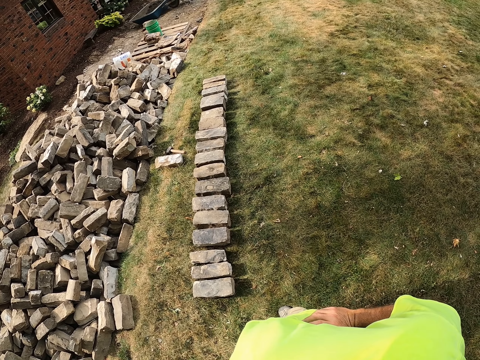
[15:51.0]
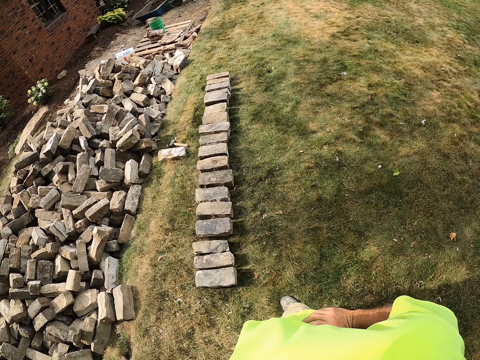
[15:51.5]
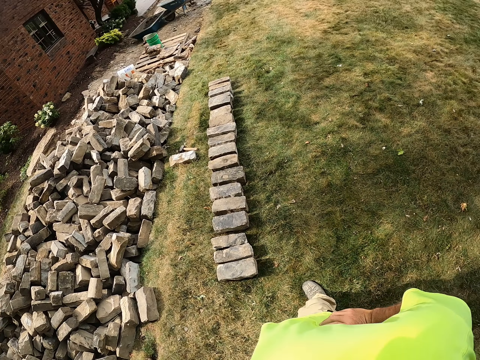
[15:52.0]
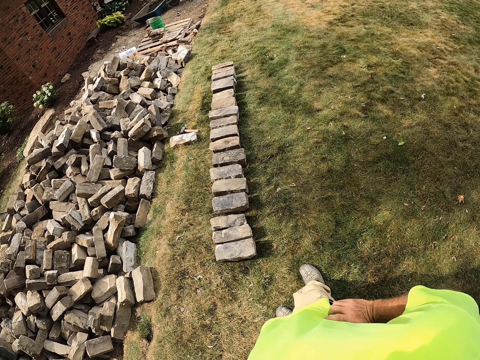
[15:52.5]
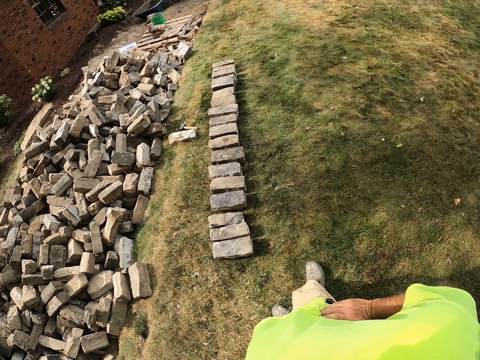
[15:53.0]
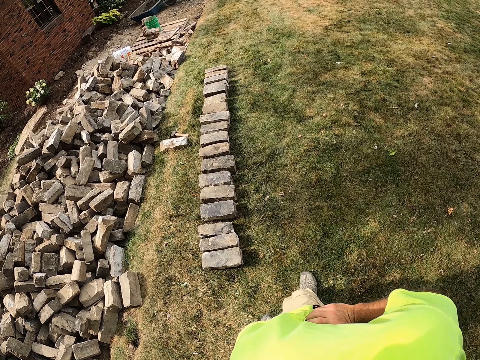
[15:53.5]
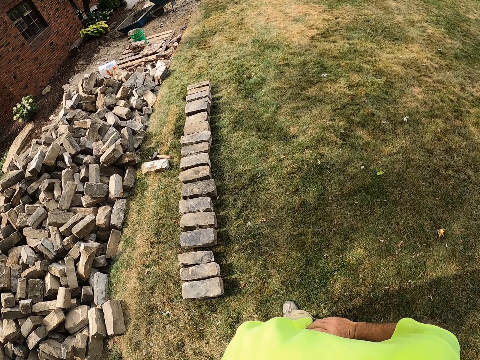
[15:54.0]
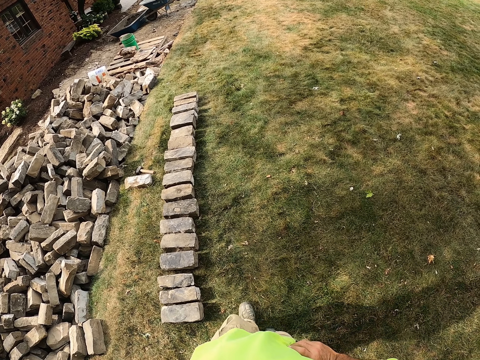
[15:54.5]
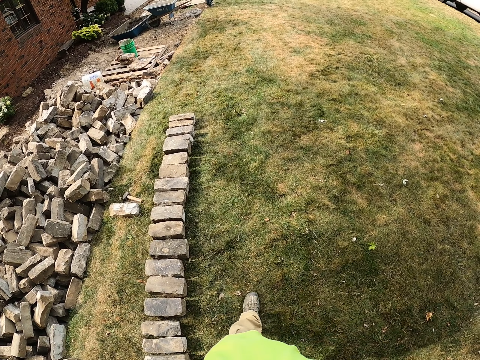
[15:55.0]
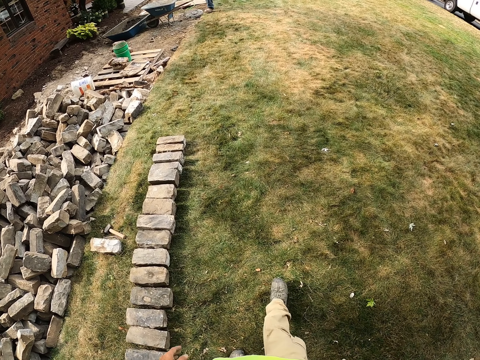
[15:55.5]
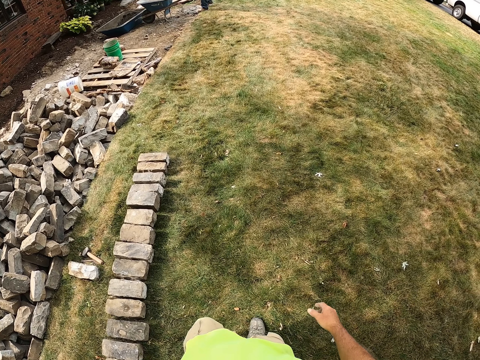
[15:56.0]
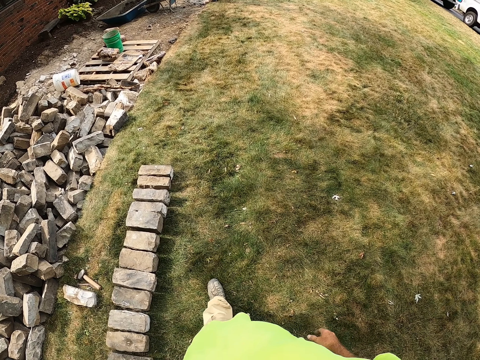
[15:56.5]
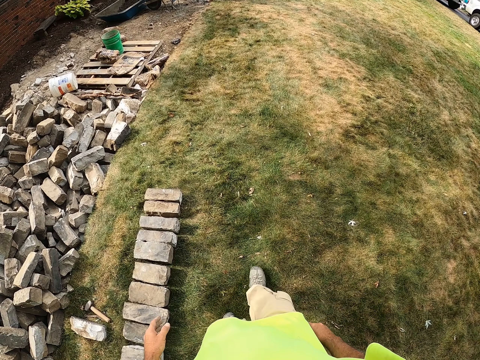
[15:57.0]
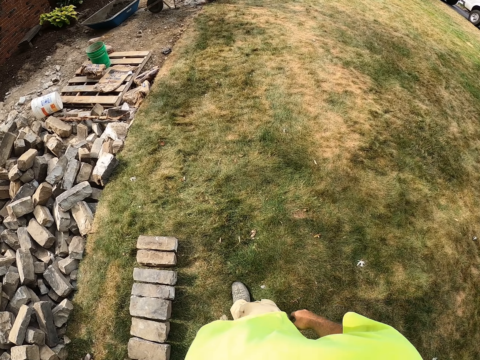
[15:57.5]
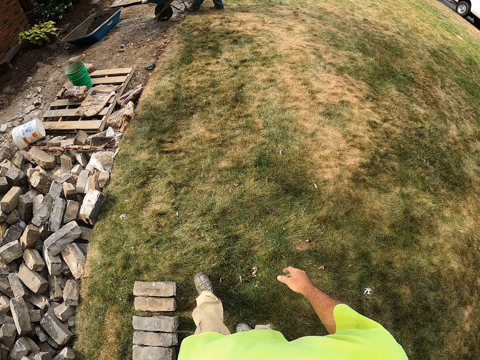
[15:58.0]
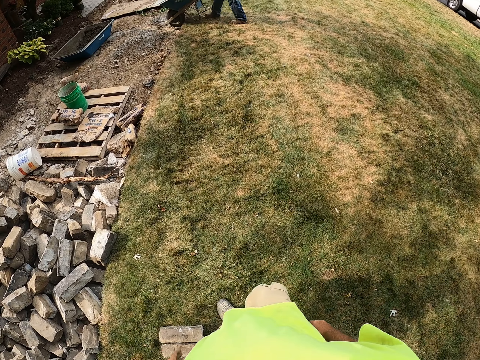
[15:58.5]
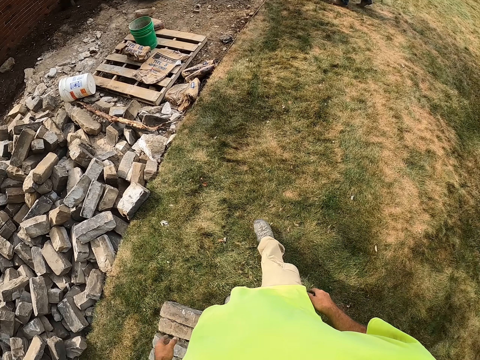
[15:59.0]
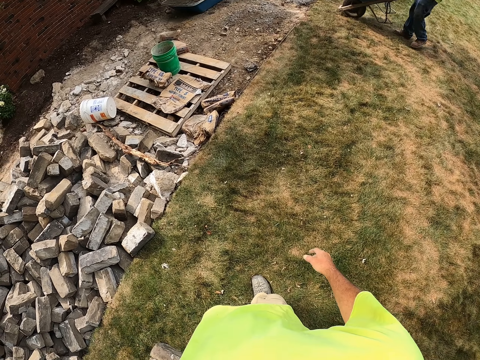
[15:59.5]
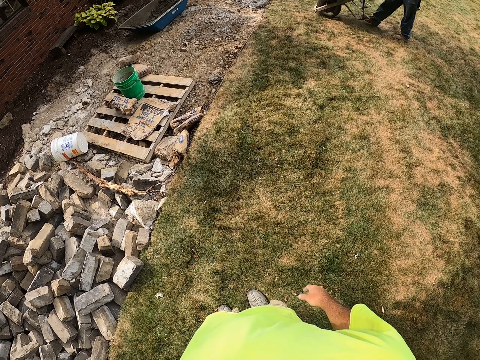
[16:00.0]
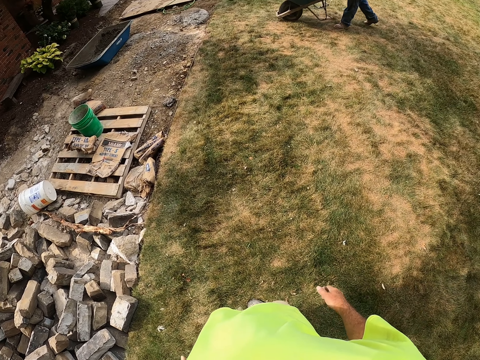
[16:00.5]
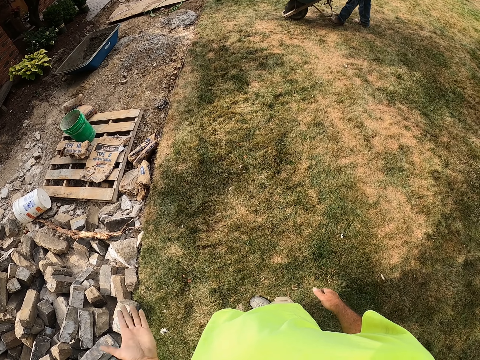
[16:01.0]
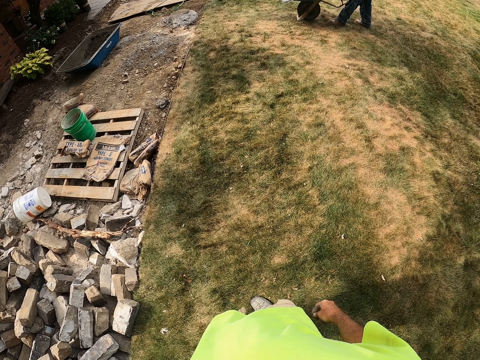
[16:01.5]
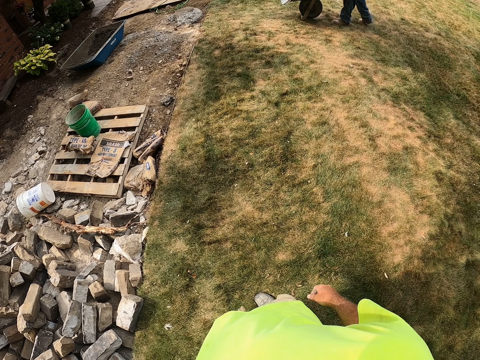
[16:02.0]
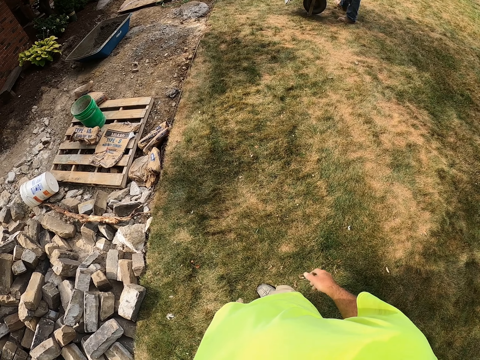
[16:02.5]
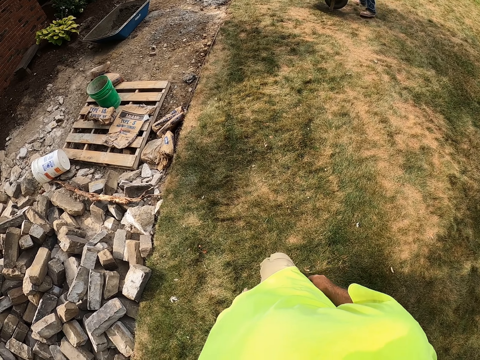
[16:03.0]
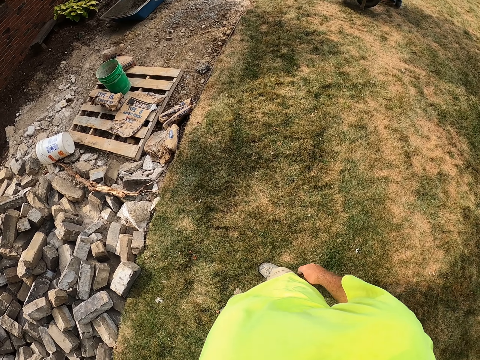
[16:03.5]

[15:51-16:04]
The camera wearer looks on the bricks. They walk. They walk around. They speak with gestures.

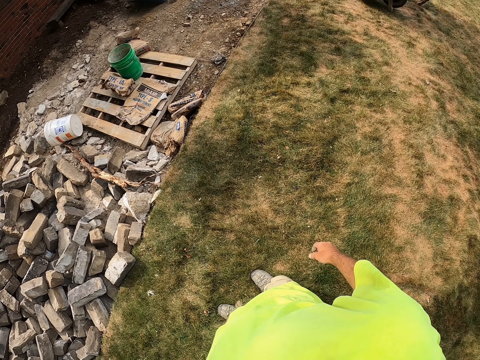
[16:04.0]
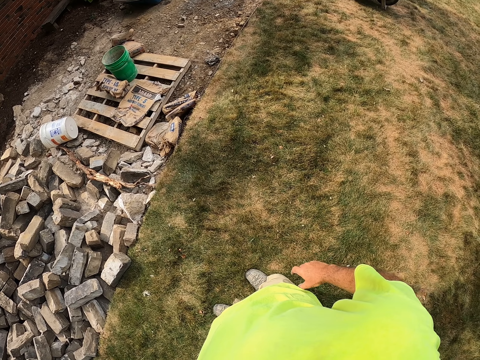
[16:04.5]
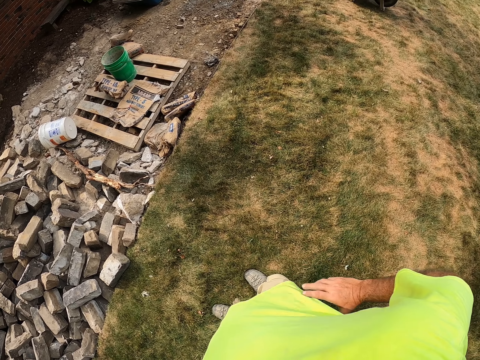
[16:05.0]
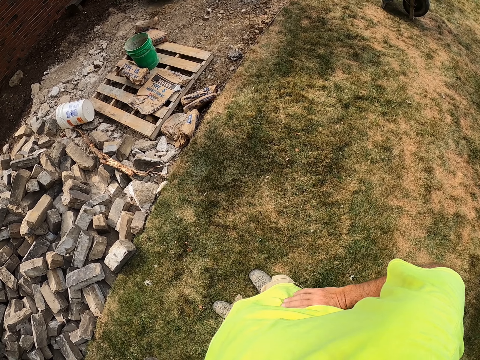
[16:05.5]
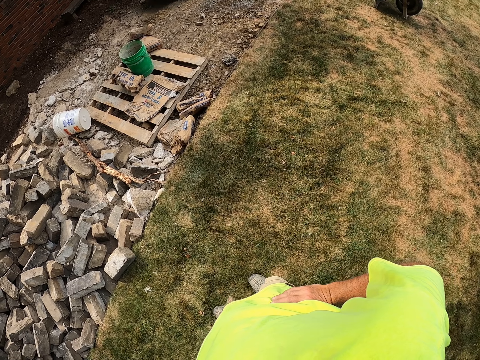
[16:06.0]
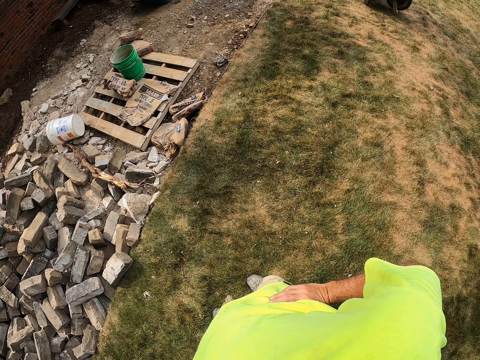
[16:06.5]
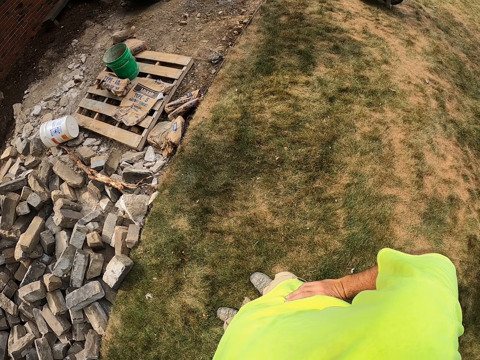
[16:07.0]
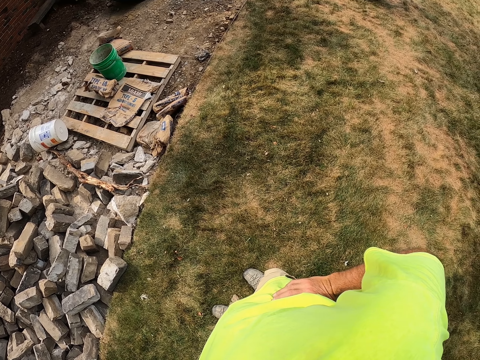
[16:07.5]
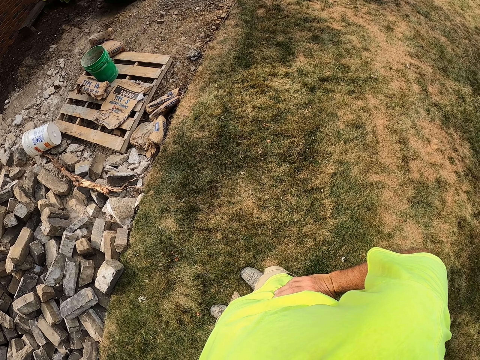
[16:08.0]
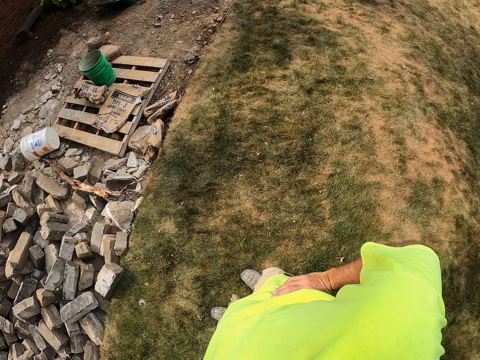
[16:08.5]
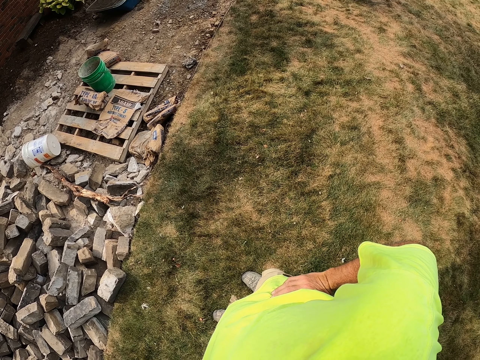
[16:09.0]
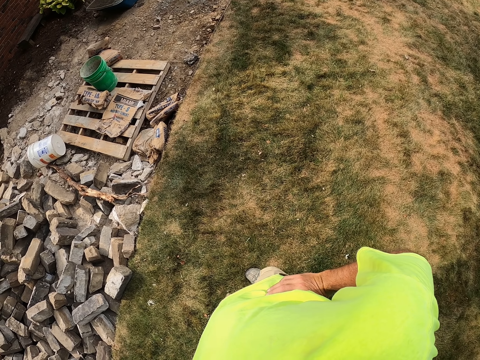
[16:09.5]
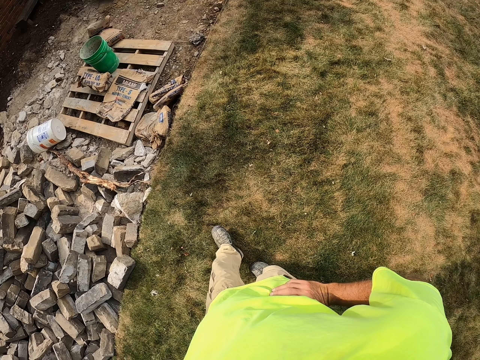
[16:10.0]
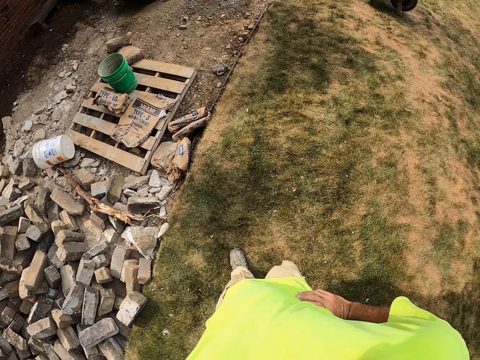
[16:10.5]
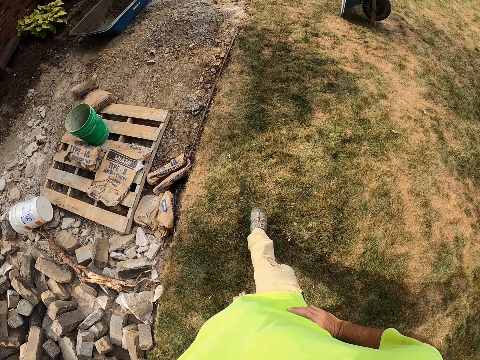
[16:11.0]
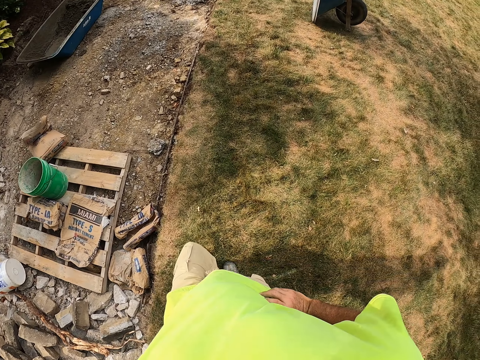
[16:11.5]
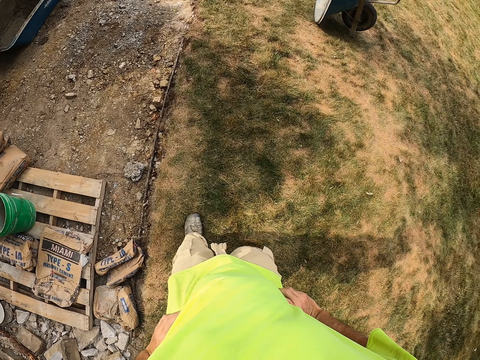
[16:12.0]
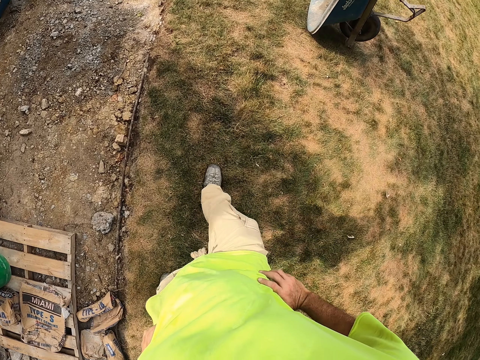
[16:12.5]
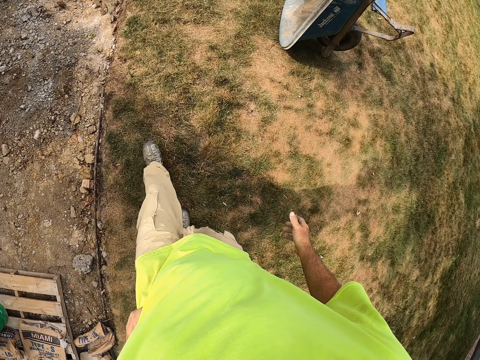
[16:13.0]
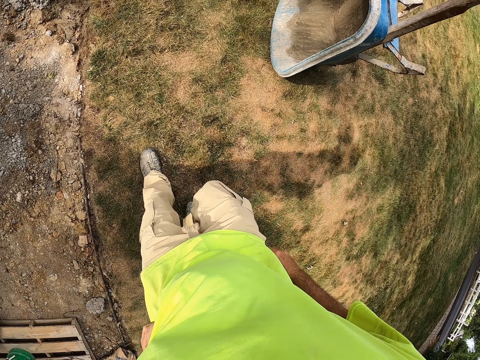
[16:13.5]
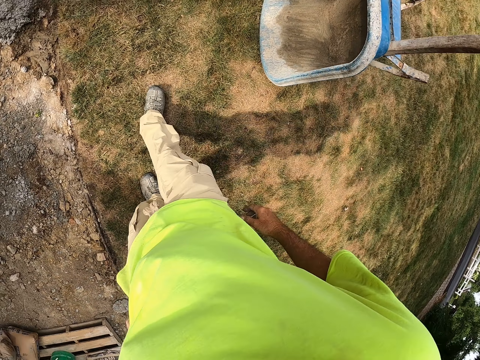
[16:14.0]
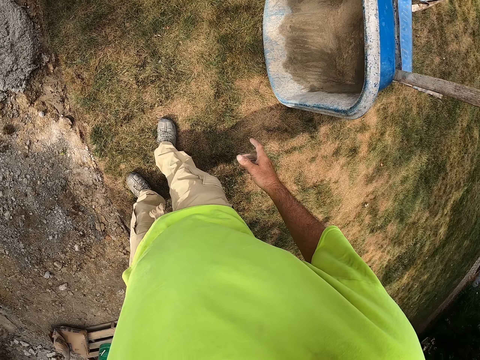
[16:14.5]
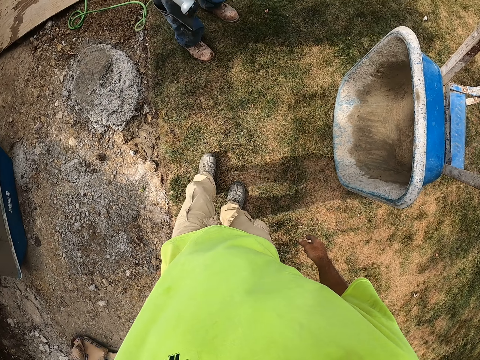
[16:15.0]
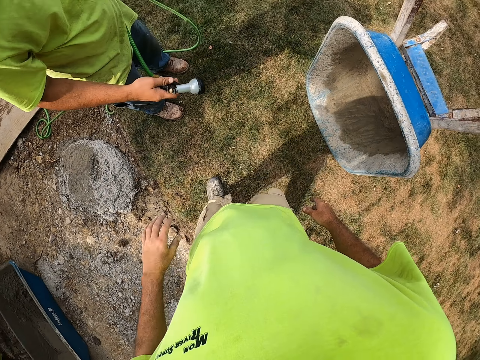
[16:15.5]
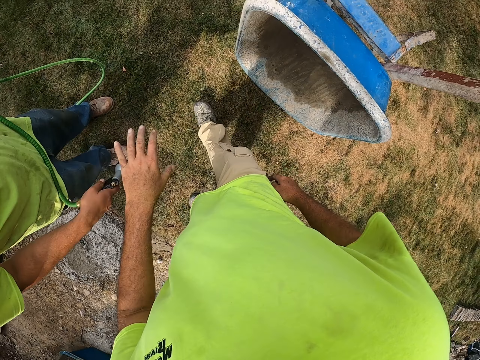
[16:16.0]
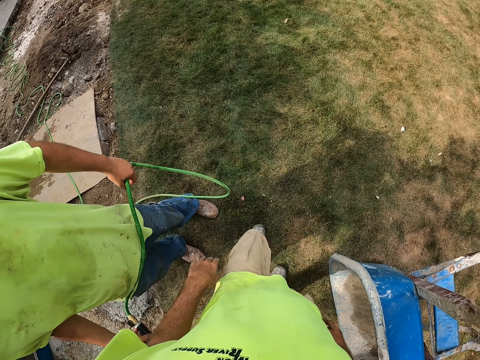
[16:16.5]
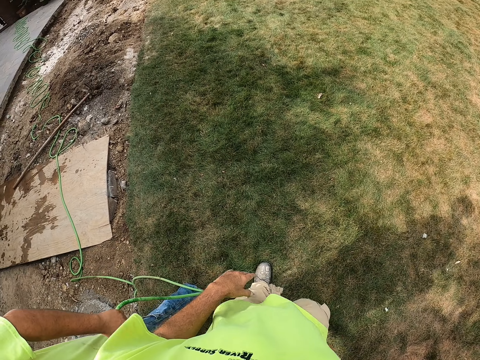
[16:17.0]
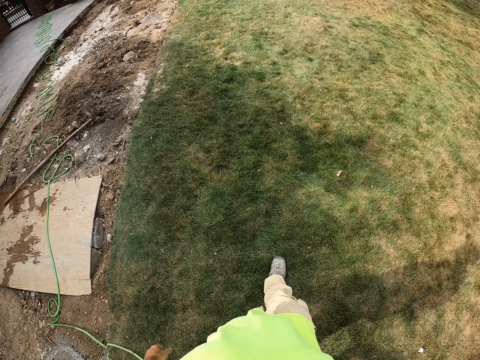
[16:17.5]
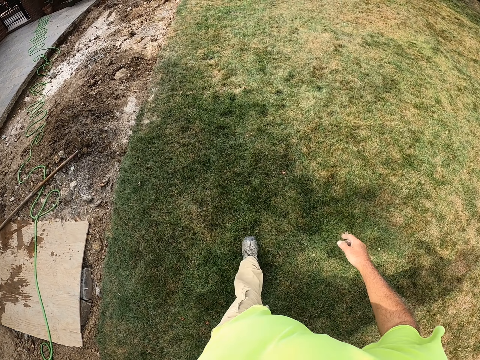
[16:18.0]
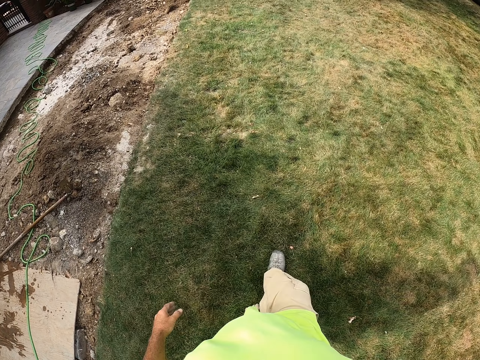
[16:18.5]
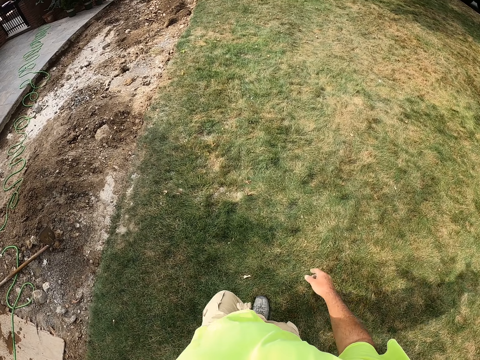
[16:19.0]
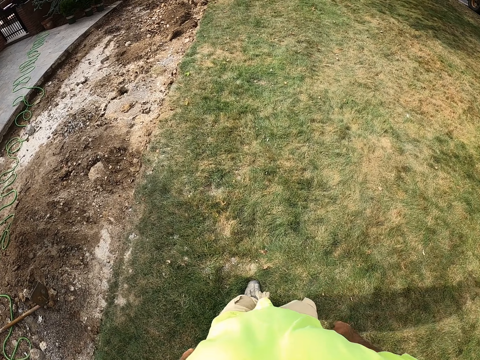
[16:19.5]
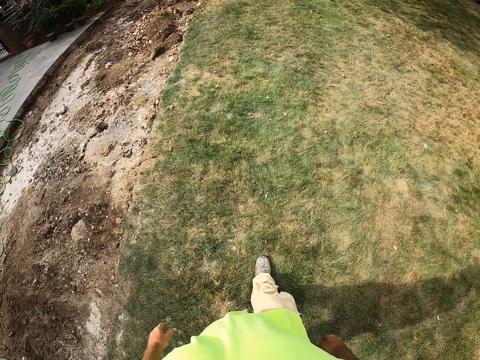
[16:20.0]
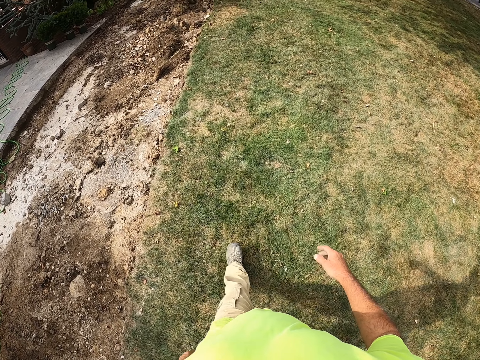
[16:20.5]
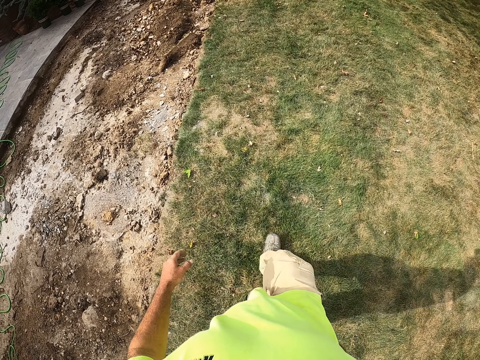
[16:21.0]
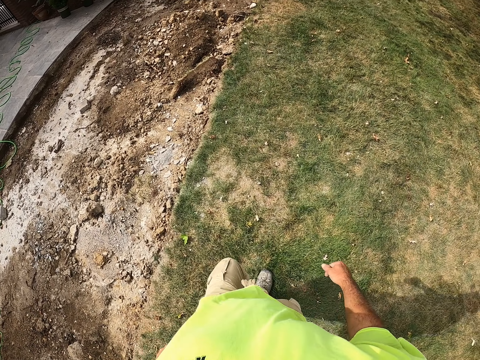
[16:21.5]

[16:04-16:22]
The camera wearer puts hands on the waist. They look at the pallet. They walk. They walk on the grass.
